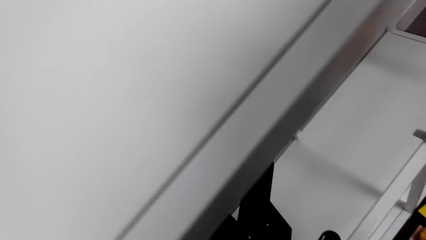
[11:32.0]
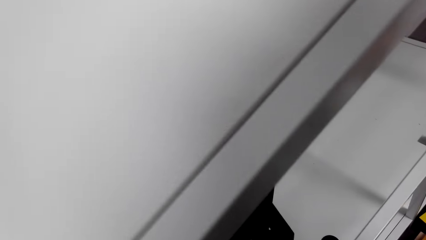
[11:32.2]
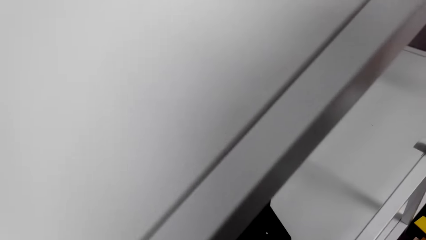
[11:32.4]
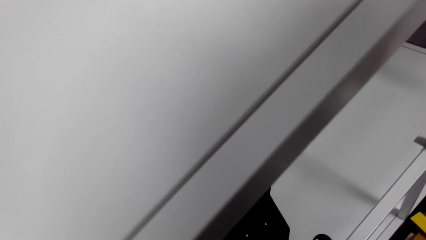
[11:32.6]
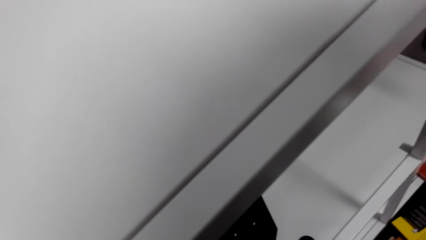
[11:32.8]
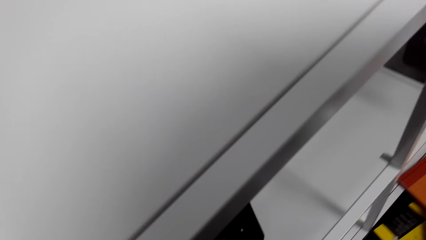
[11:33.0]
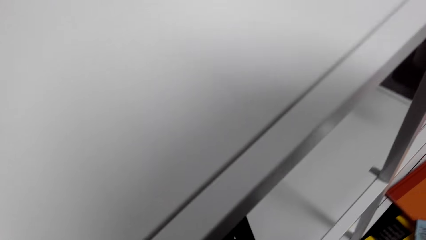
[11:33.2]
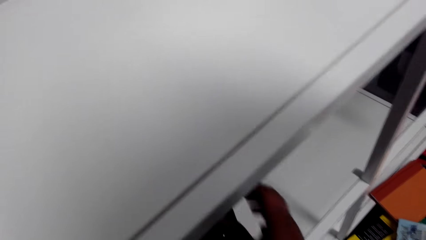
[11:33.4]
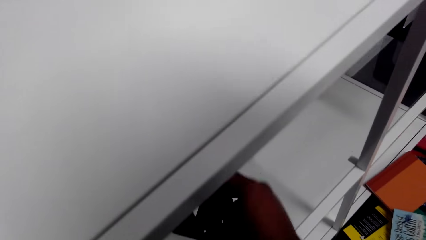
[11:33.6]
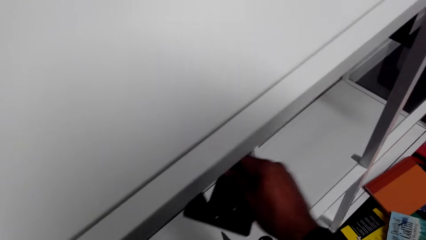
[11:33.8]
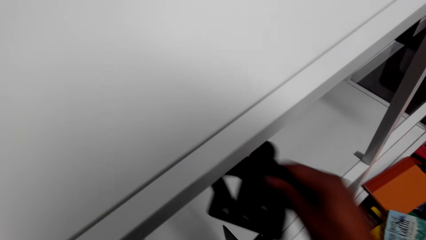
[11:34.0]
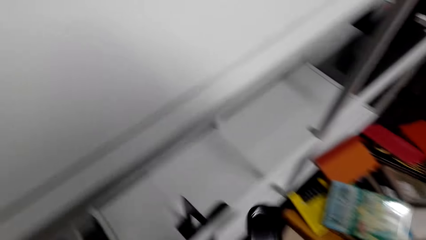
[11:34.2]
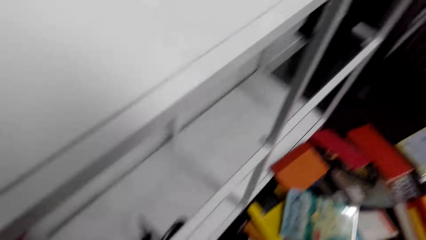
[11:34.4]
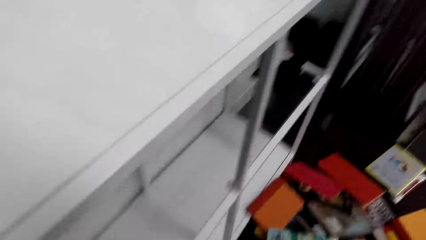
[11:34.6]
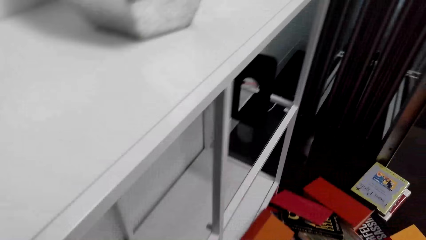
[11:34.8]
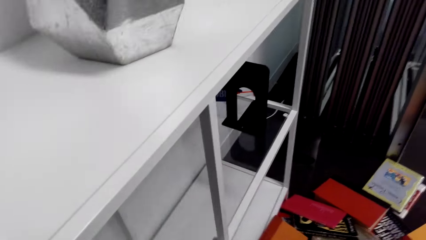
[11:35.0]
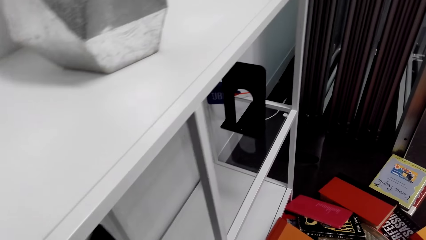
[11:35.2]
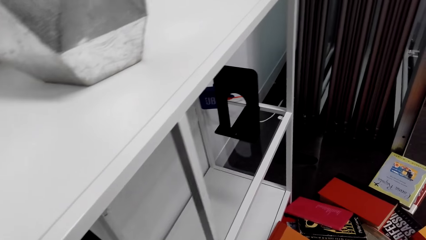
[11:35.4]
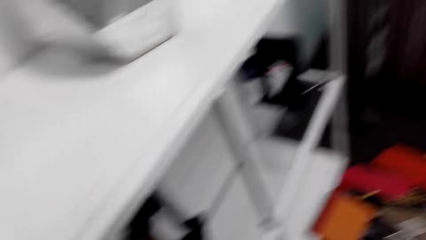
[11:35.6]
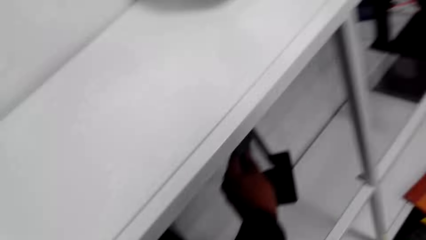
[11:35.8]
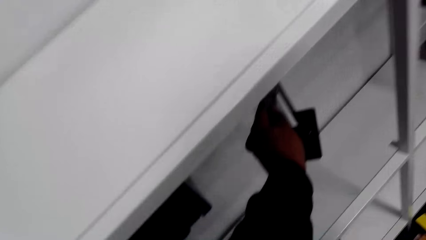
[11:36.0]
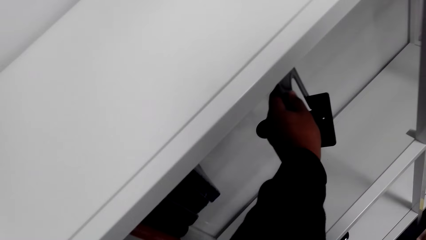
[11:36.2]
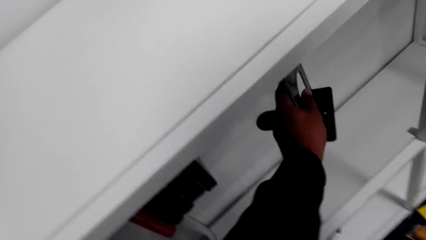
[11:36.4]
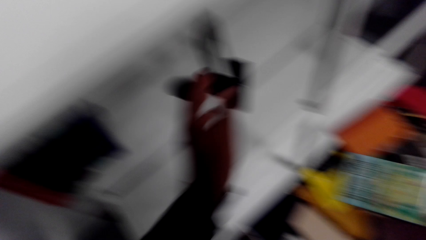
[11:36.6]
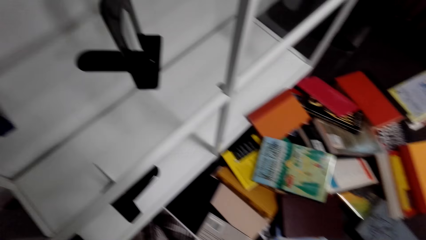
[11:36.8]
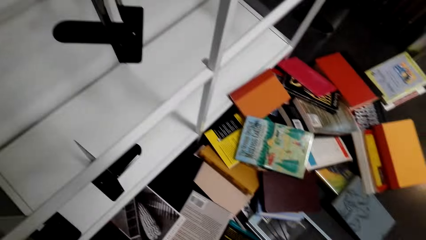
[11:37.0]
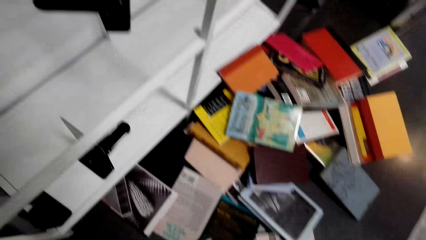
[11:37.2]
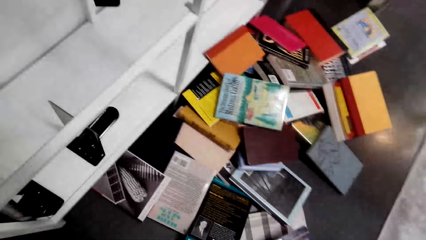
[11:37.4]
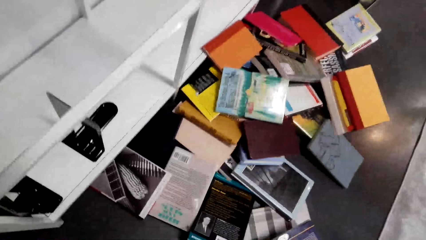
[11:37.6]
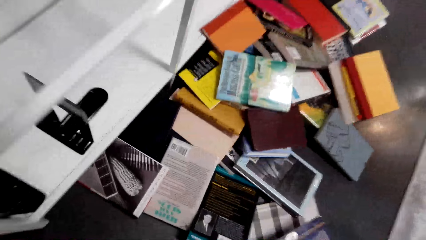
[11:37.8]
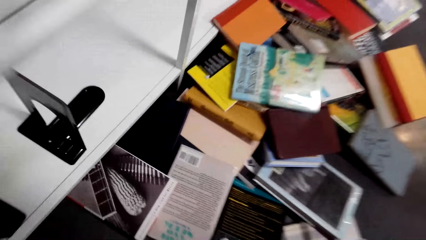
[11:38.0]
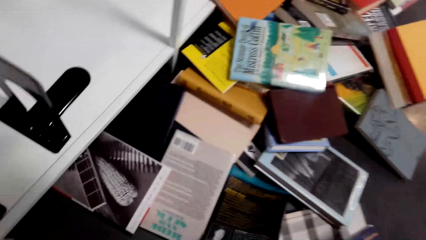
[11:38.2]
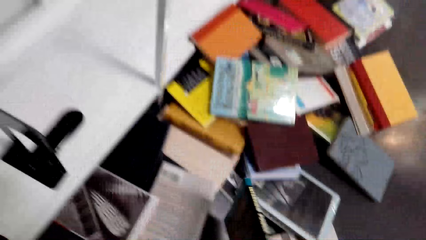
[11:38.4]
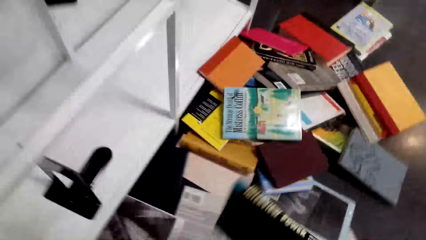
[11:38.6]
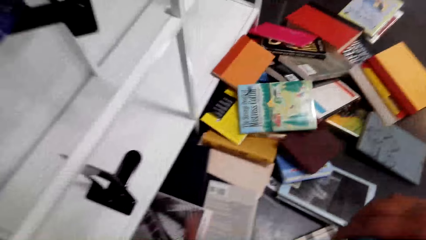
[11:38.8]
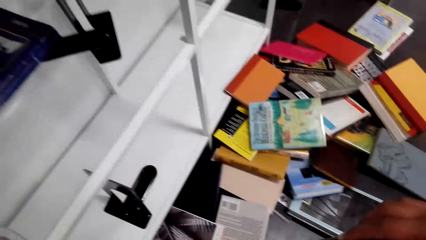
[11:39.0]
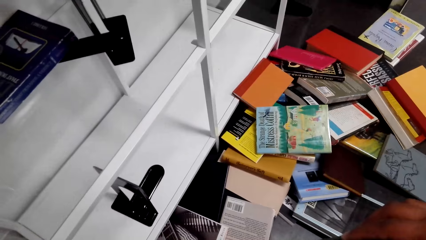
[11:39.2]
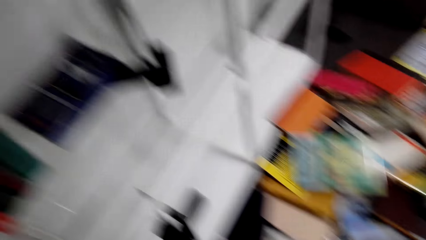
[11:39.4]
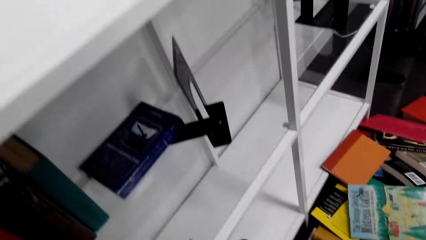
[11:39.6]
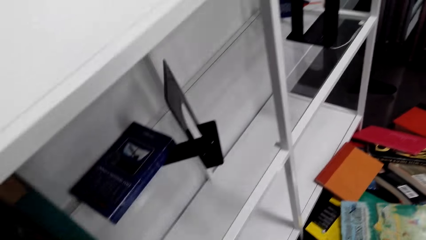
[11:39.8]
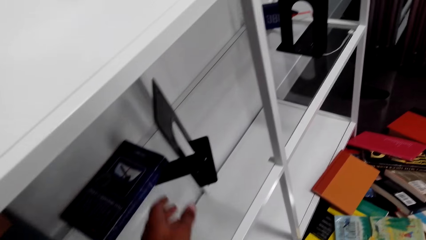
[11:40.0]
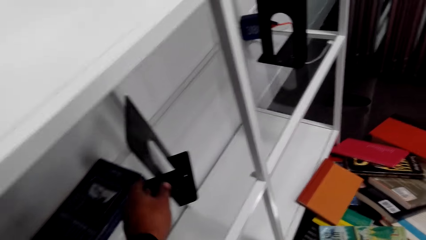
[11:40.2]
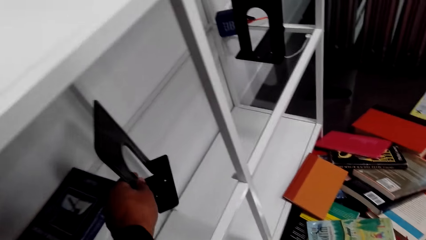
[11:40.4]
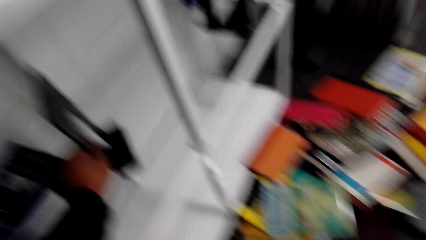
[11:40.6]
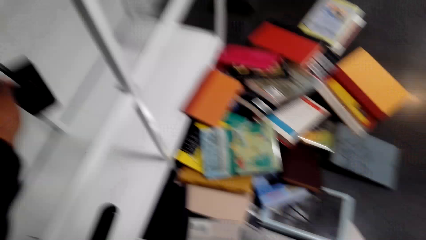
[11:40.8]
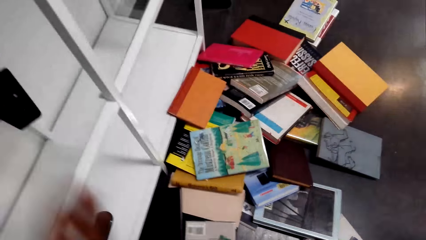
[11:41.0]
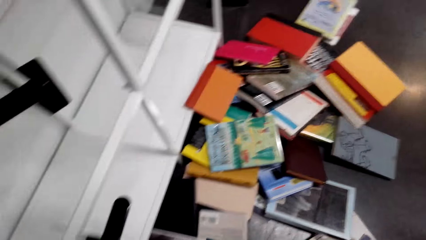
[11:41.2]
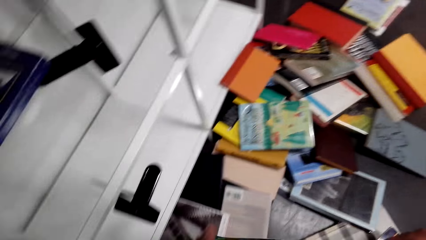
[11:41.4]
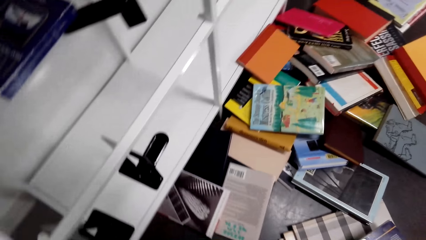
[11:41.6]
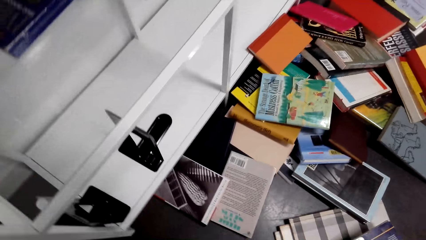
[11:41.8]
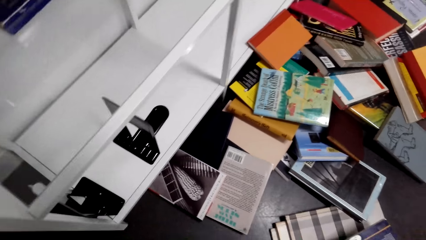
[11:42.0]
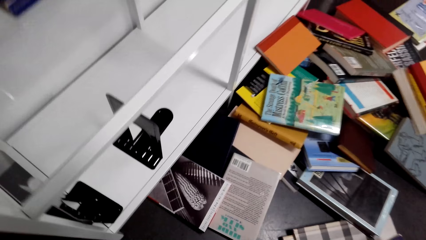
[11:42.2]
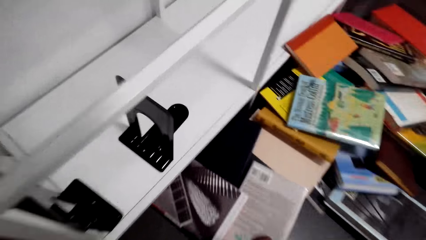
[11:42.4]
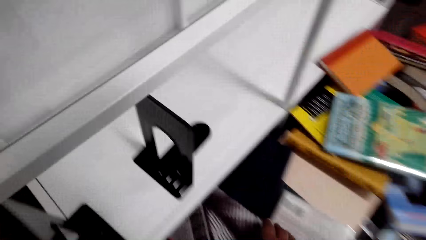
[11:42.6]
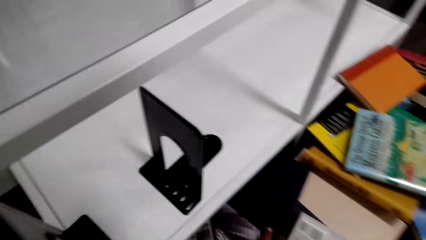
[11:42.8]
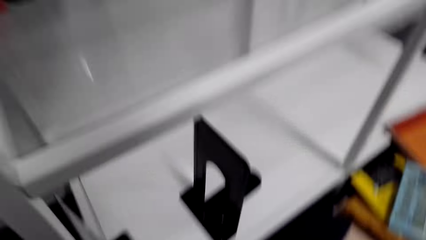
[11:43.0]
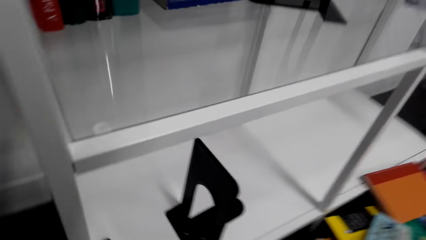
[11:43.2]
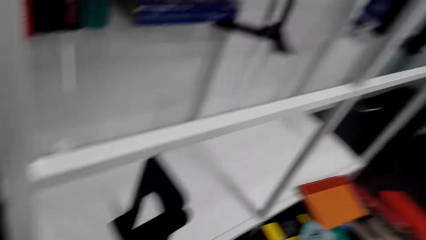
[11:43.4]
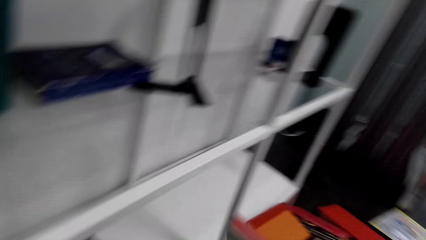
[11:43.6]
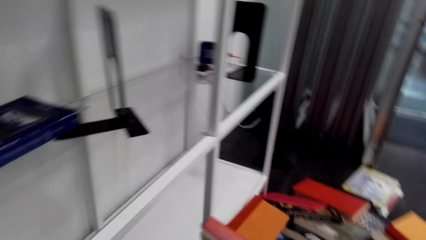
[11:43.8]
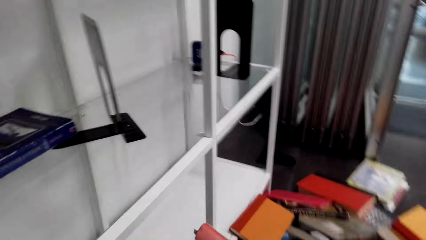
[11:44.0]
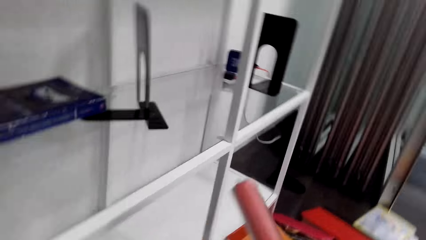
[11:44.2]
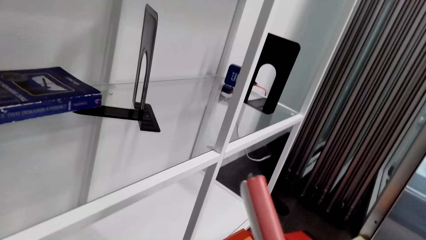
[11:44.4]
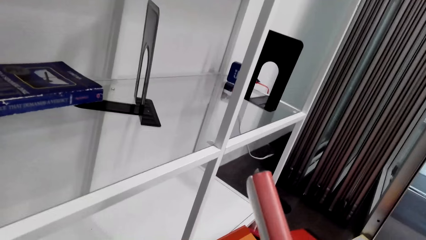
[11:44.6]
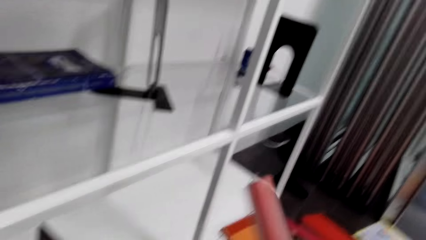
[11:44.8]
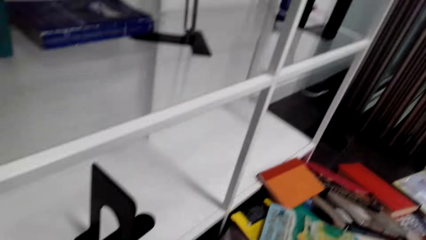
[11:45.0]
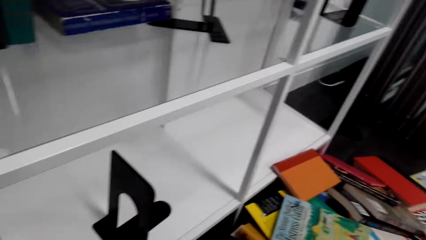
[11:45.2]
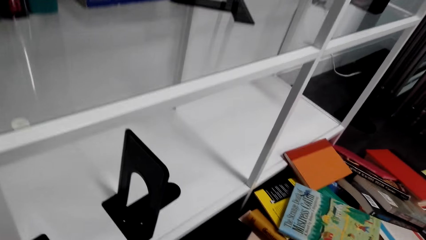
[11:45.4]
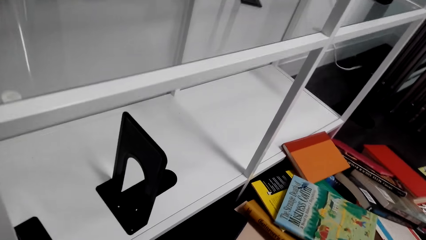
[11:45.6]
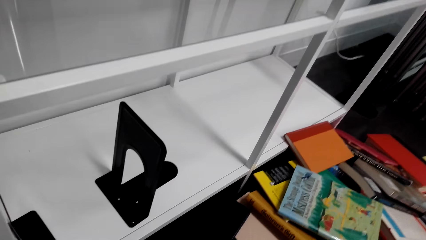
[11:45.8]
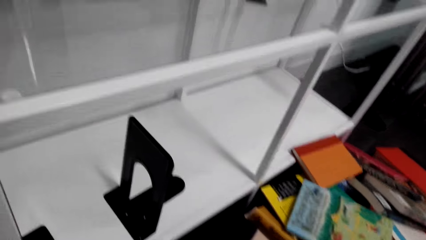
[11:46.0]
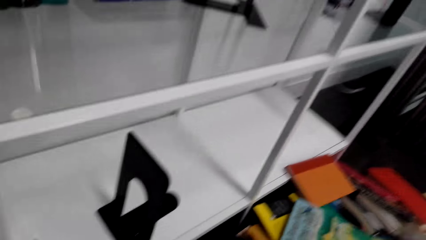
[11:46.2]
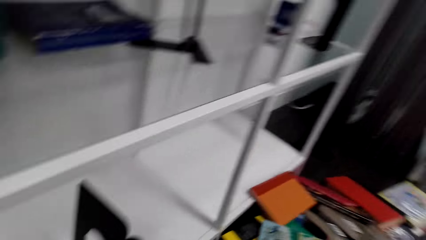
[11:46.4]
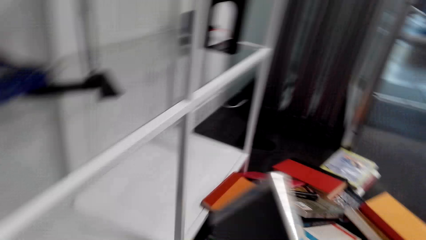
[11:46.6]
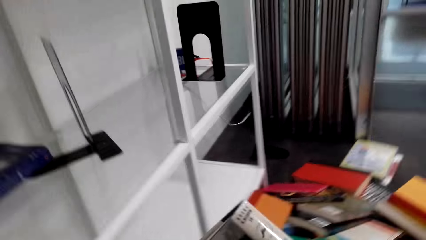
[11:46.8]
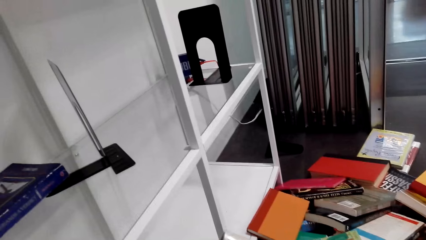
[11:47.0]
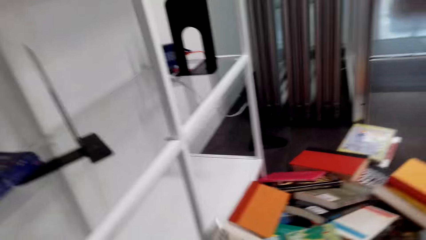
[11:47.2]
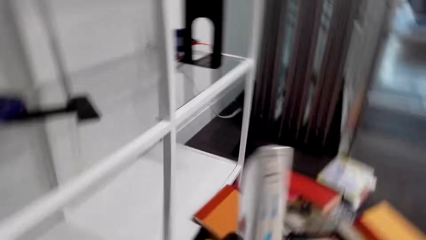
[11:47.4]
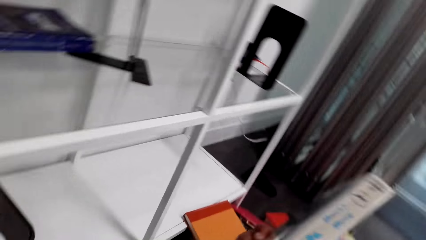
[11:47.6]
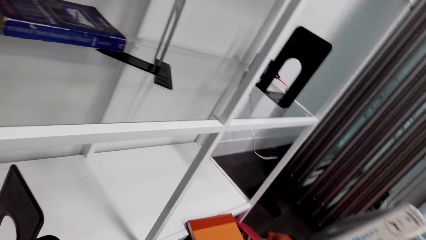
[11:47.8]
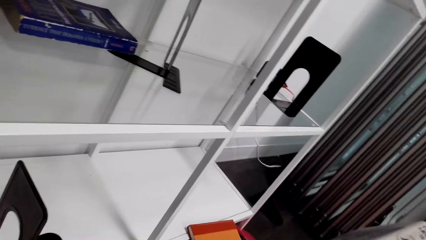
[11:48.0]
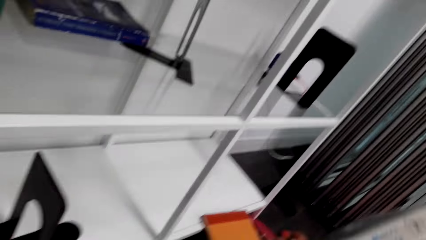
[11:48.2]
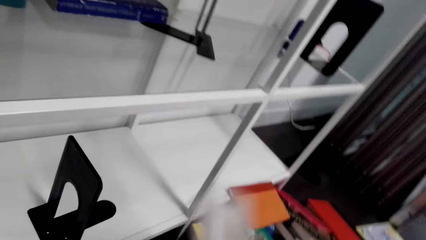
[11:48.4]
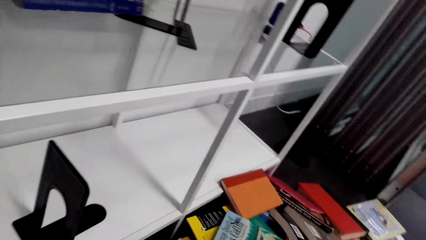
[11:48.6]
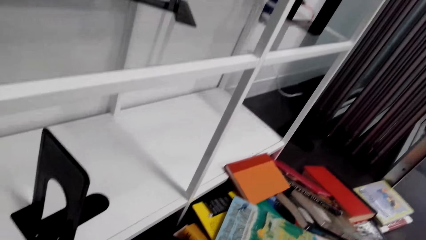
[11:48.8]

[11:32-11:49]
The camera wearer takes a book holder. They lift the book holder and look at the books on the floor. They place the book holder on the shelf, move the left hand and look at the books on the floor. They take a book. They lift a book and look at the book. They move the book holder. They look at the shelf, push the book holder and move the left hand. They move a book on the hands. They look at the books on the floor, pick a book on the floor, look at the shelf, lift the book and look at the book. They turn the book on the hands. They move the book, look at the book, move the book, lift the book and look at the book.
